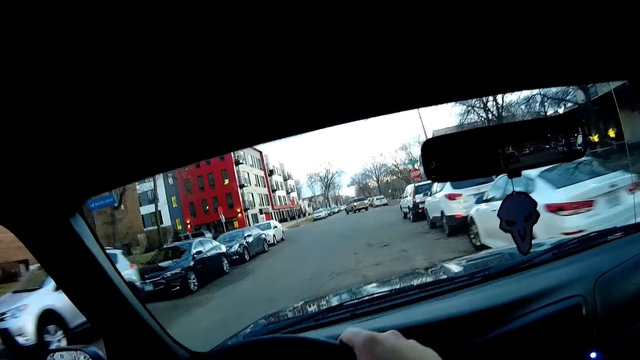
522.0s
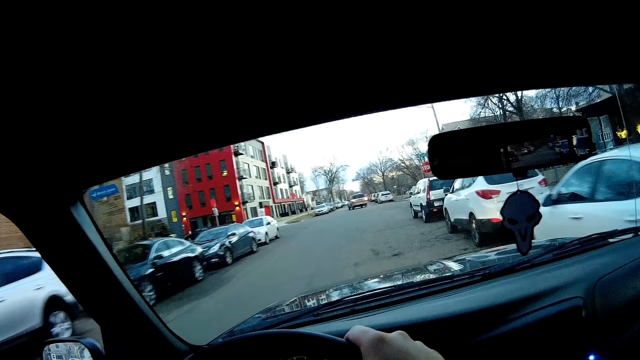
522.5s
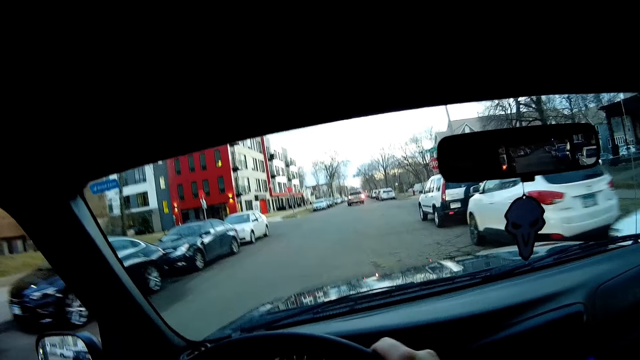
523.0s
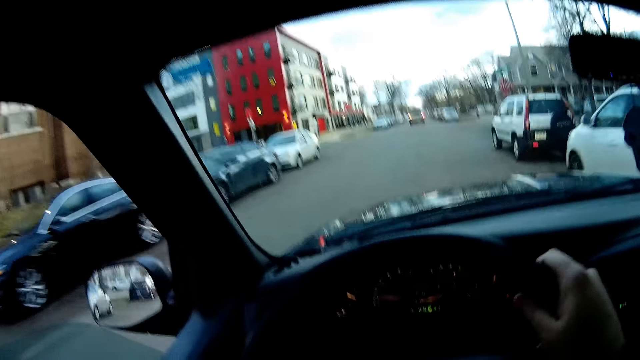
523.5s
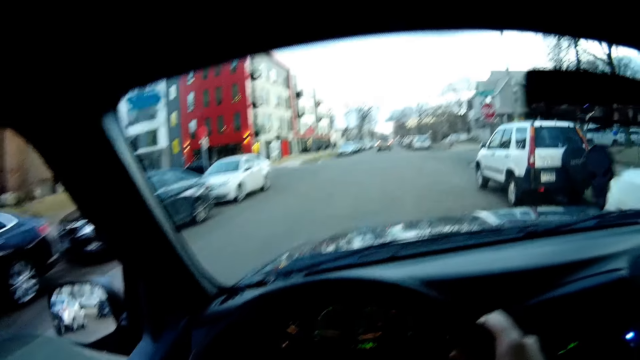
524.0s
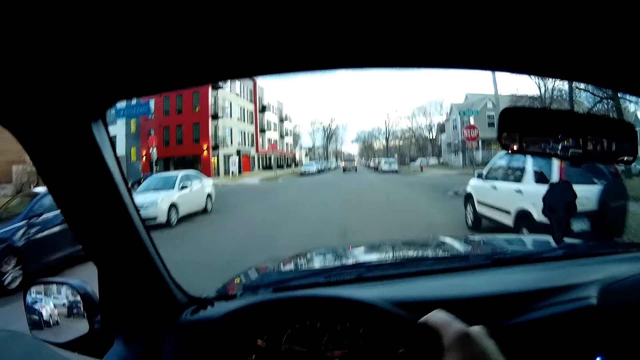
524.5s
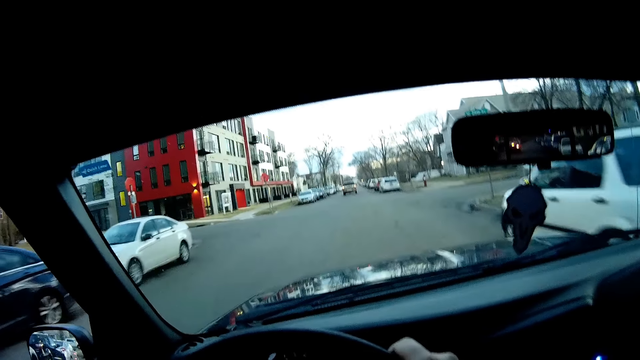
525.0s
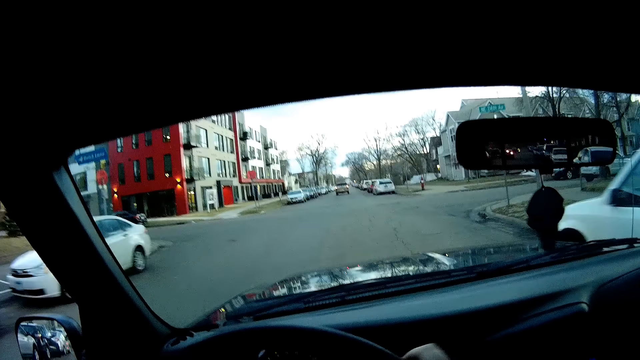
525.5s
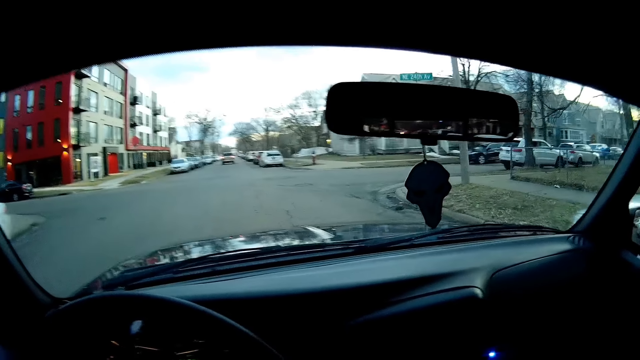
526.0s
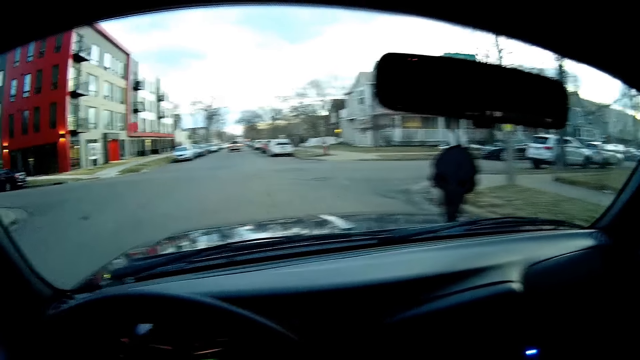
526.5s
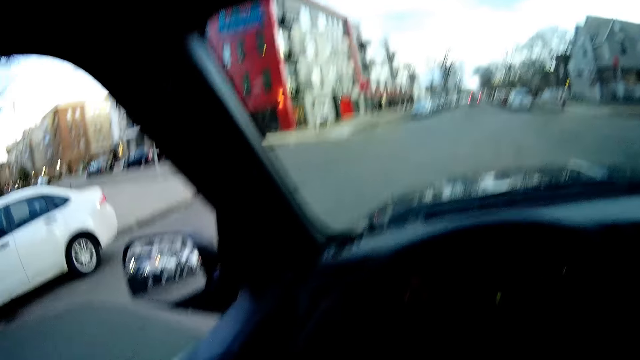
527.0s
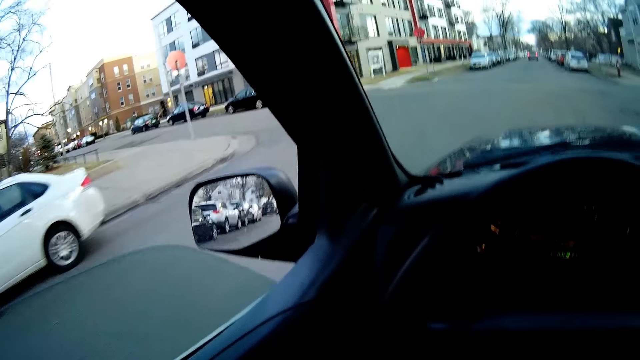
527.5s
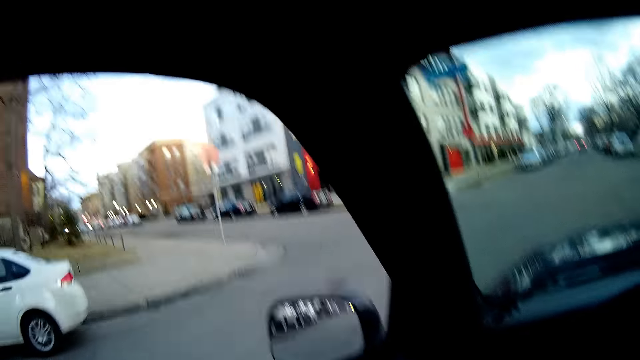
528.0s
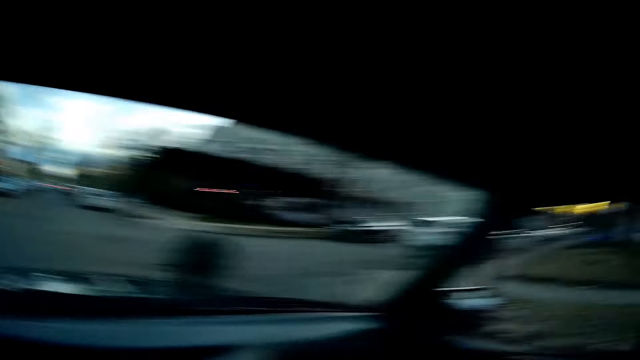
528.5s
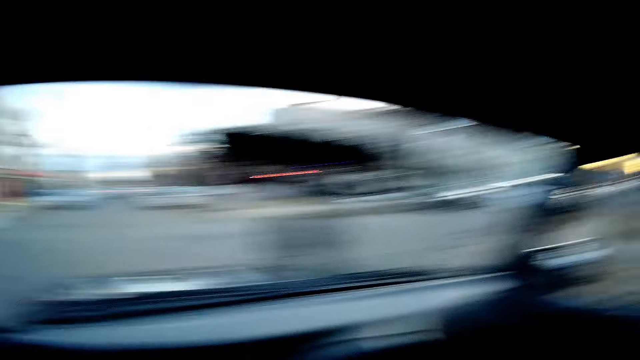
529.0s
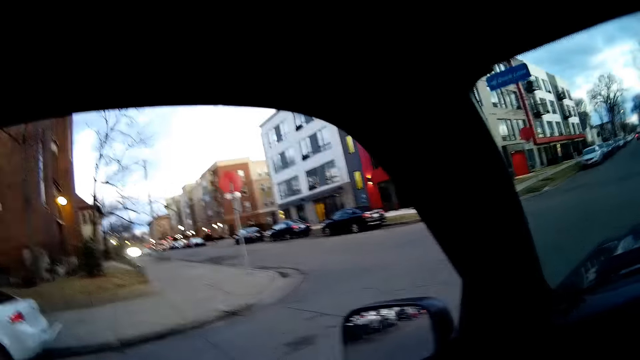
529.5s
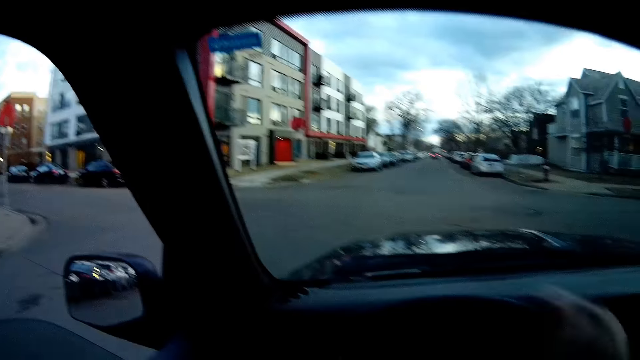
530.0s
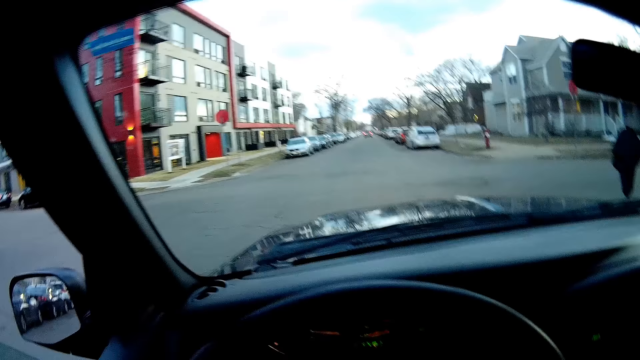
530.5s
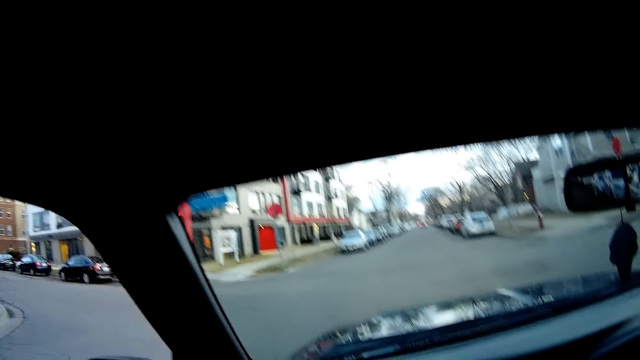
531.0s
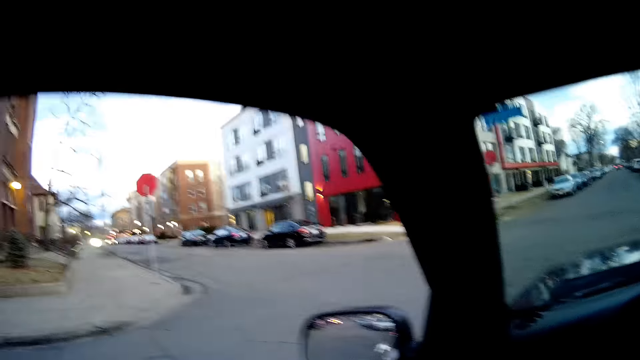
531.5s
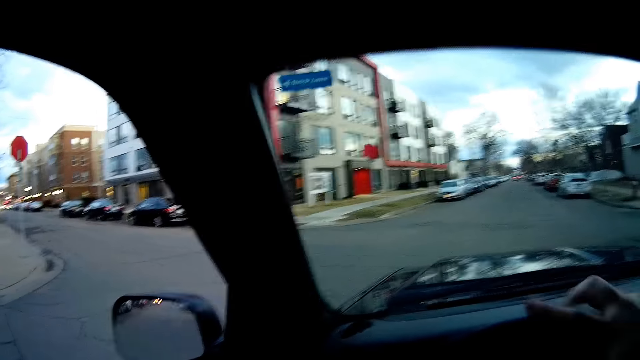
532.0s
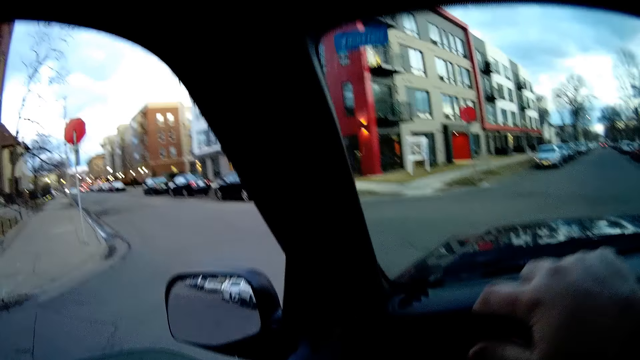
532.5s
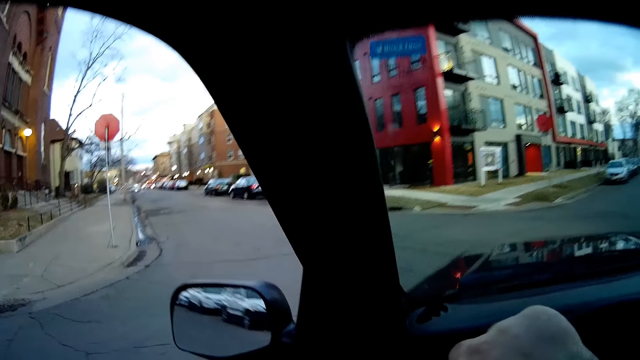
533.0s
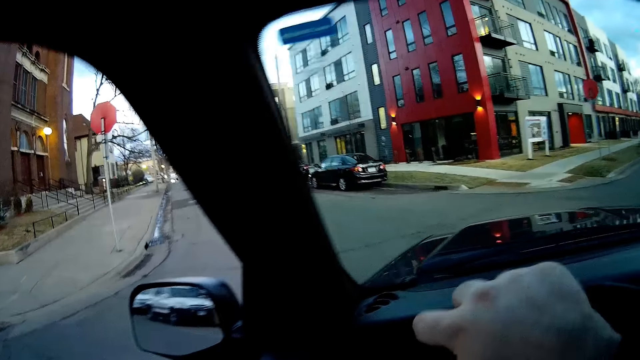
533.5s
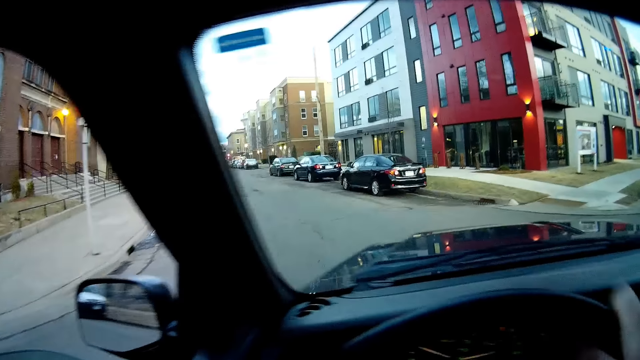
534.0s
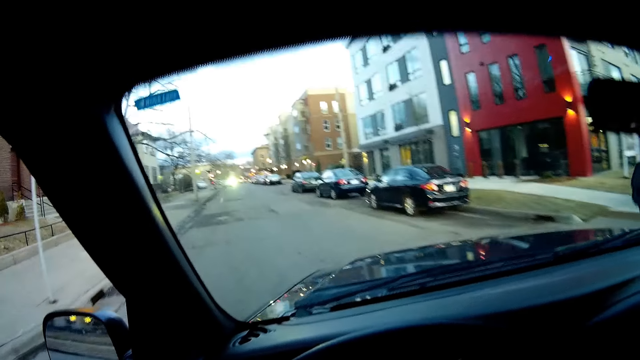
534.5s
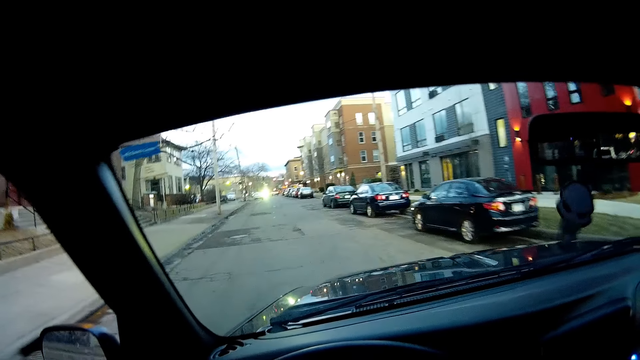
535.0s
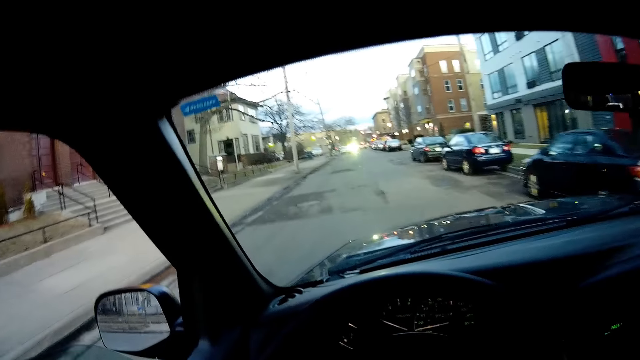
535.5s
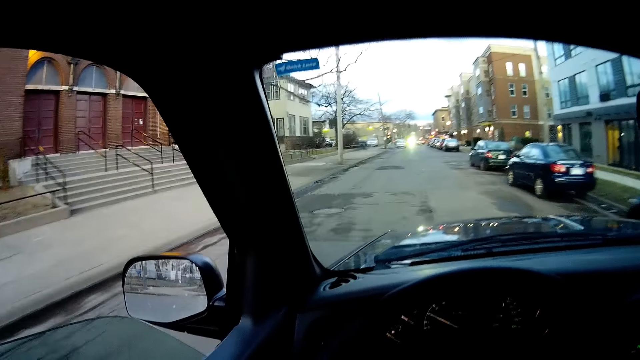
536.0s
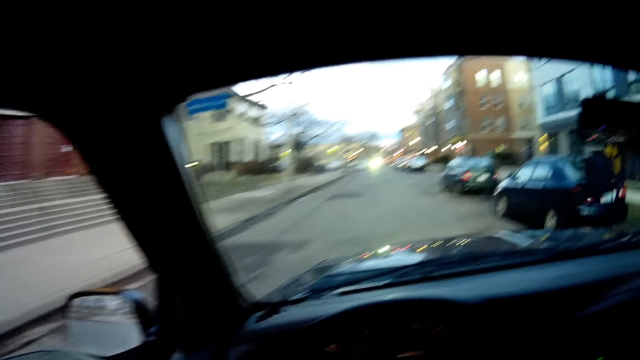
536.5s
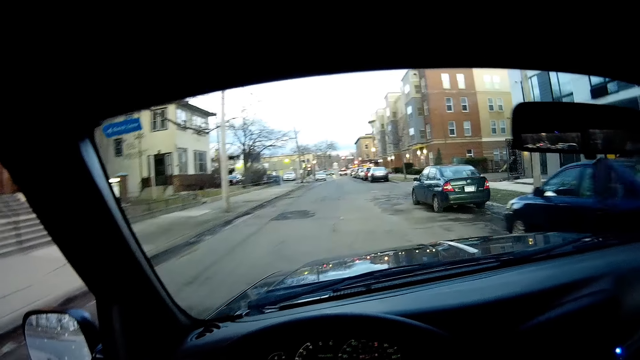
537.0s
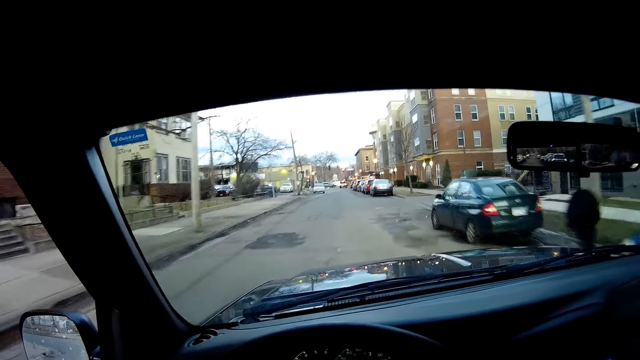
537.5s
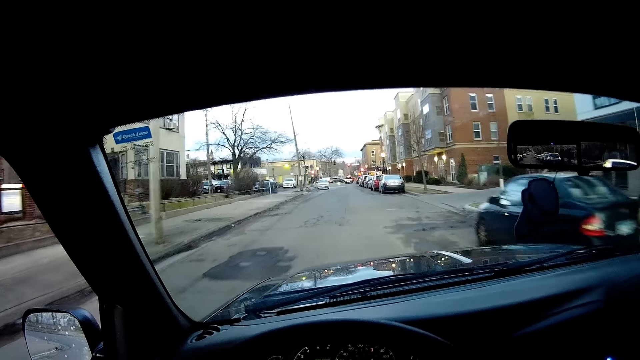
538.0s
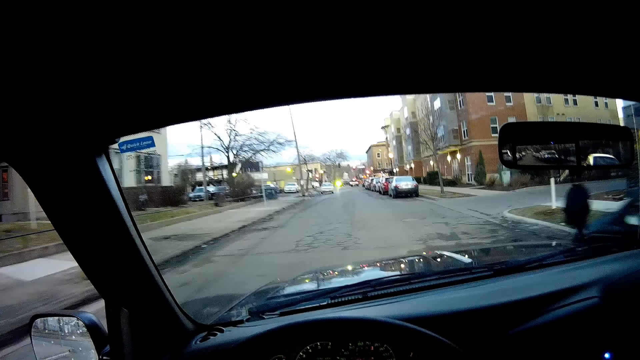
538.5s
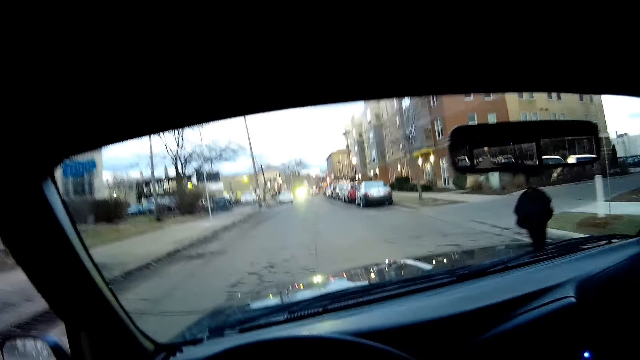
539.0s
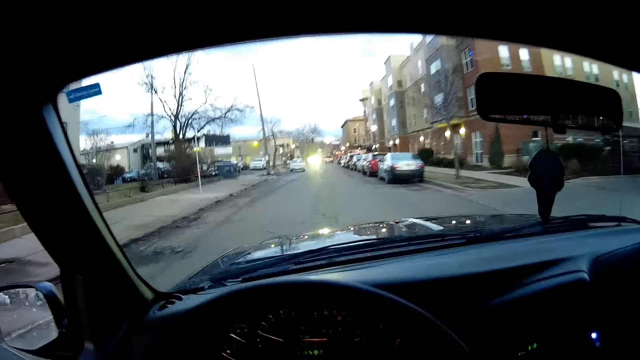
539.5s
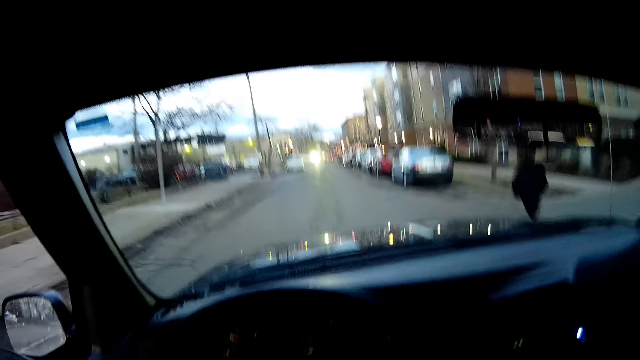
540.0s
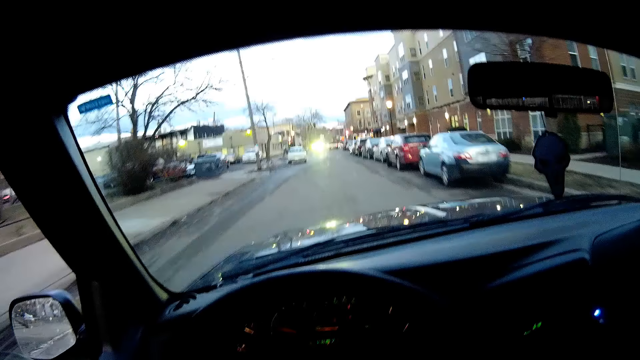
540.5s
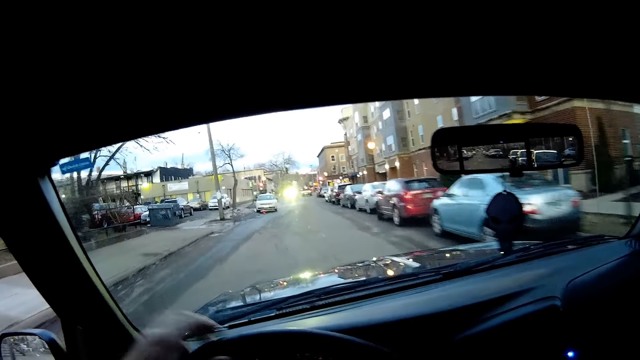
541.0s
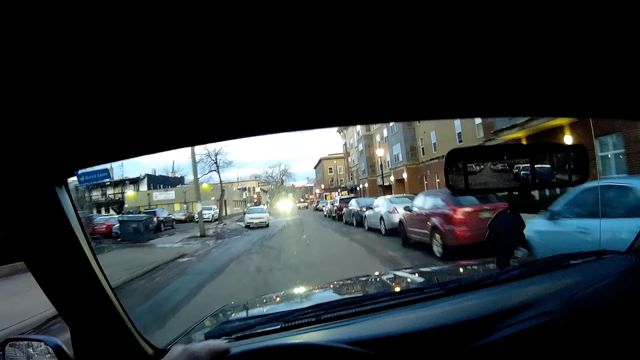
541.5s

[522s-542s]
The camera wearer looks around. They turn to the left. They drive the car along the road.
